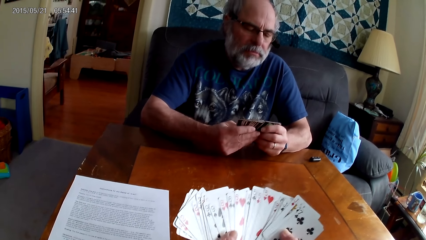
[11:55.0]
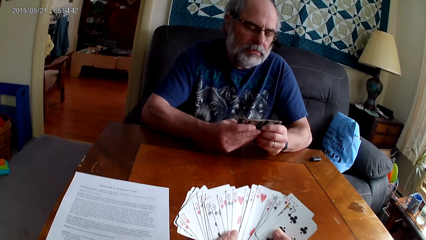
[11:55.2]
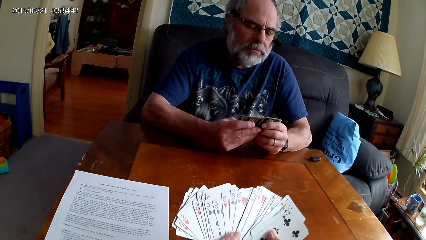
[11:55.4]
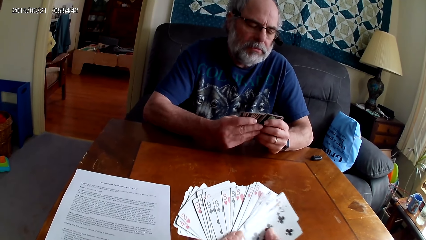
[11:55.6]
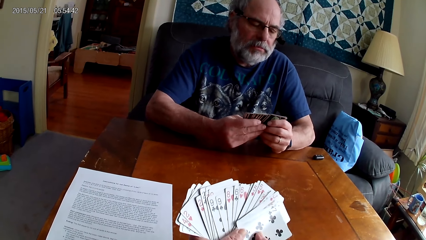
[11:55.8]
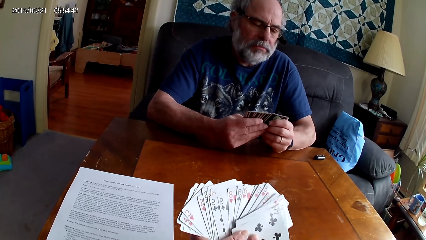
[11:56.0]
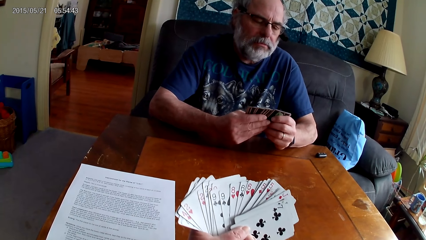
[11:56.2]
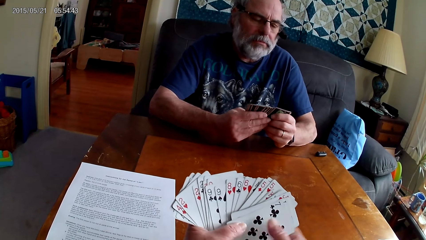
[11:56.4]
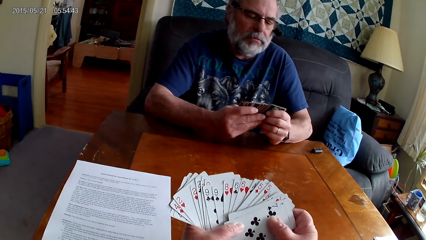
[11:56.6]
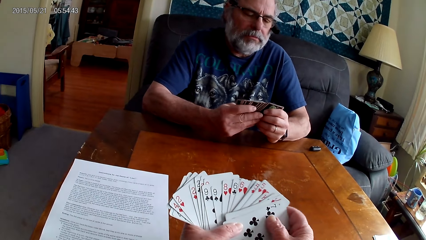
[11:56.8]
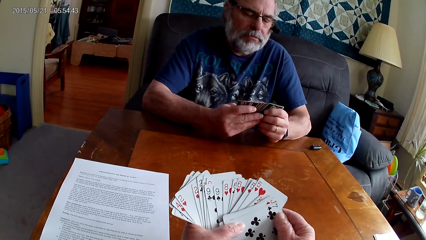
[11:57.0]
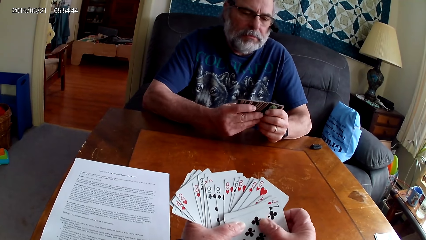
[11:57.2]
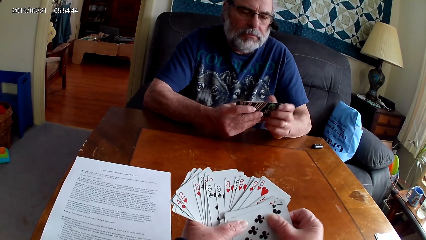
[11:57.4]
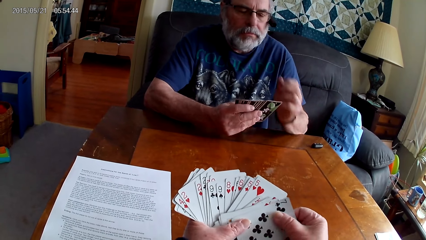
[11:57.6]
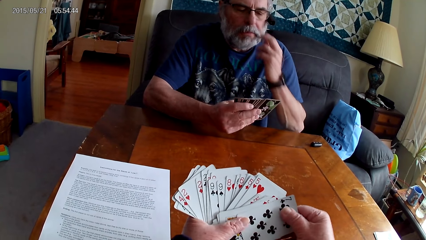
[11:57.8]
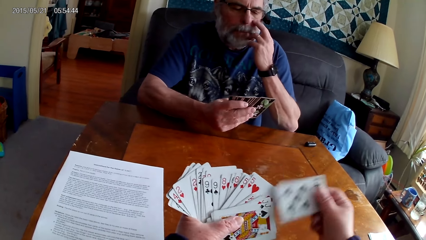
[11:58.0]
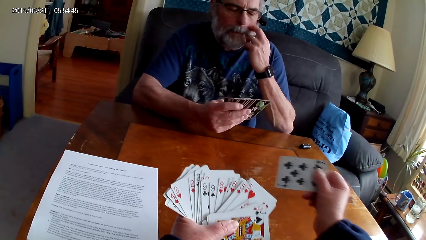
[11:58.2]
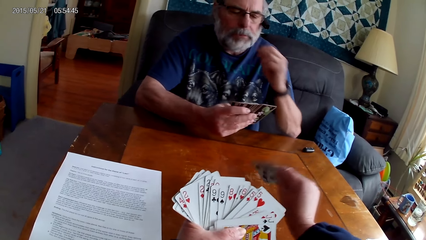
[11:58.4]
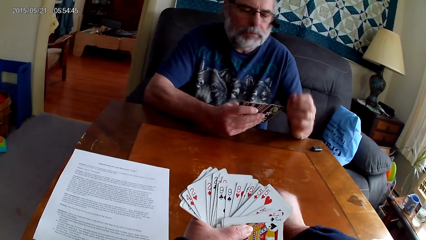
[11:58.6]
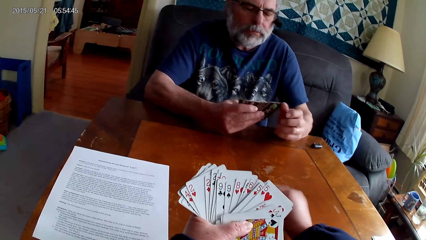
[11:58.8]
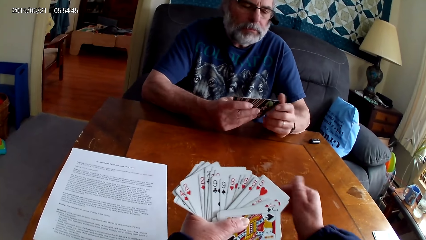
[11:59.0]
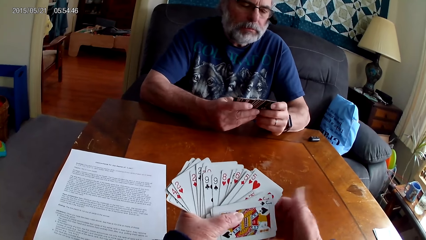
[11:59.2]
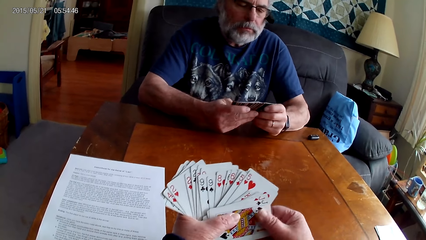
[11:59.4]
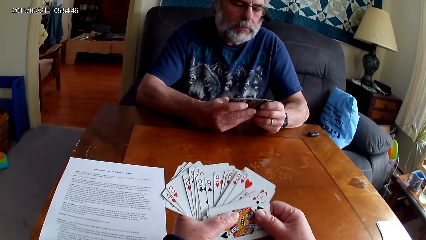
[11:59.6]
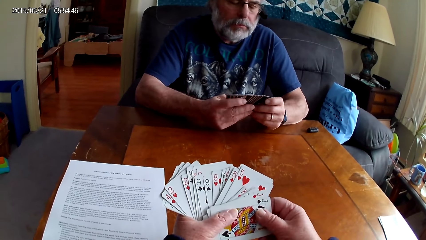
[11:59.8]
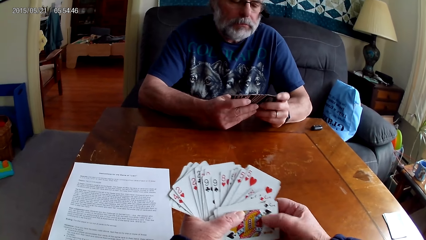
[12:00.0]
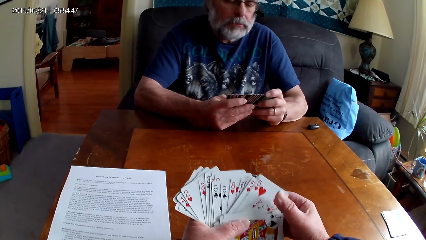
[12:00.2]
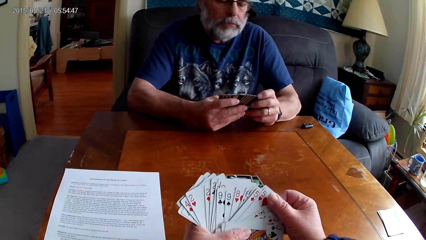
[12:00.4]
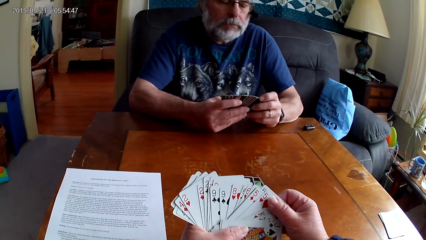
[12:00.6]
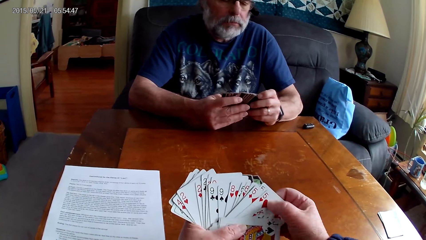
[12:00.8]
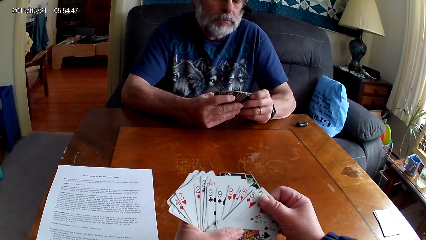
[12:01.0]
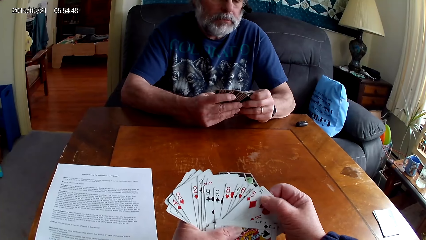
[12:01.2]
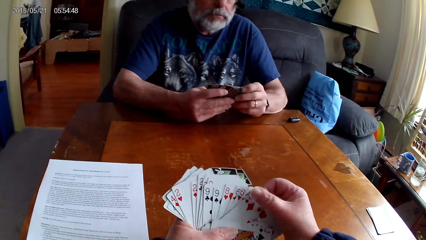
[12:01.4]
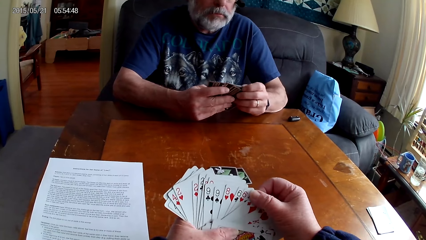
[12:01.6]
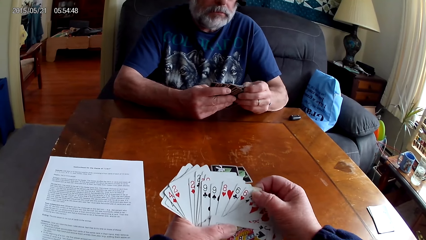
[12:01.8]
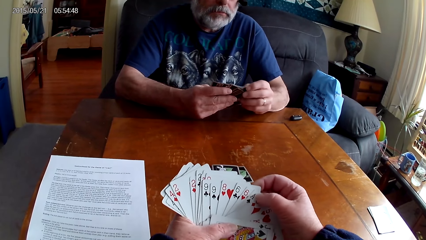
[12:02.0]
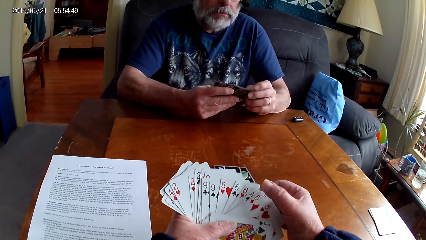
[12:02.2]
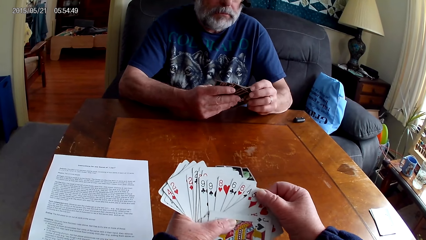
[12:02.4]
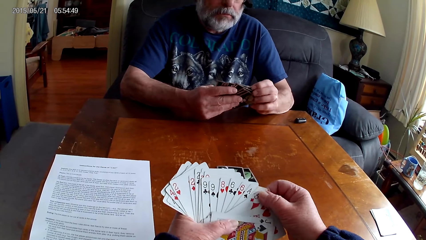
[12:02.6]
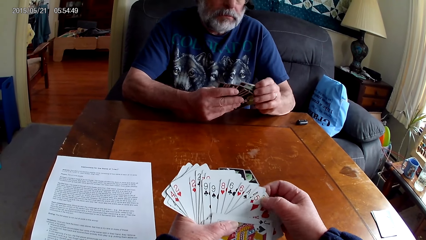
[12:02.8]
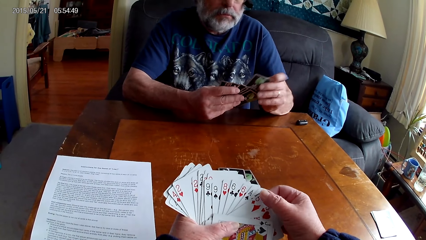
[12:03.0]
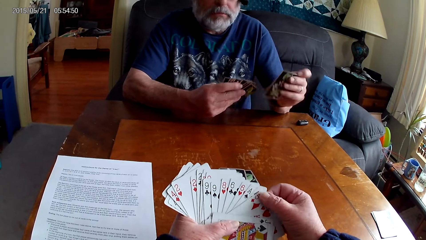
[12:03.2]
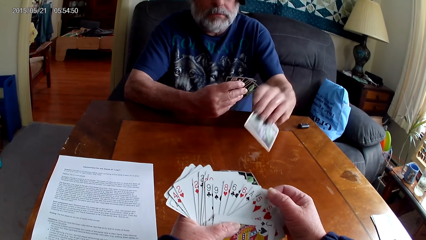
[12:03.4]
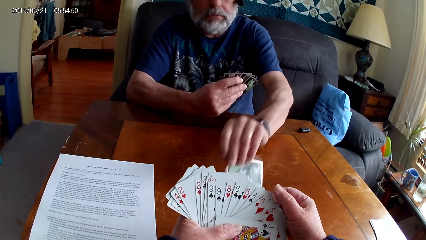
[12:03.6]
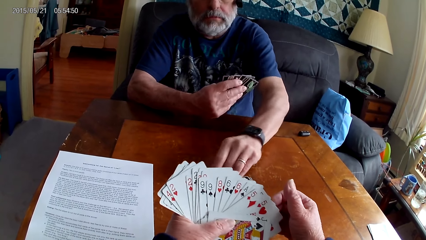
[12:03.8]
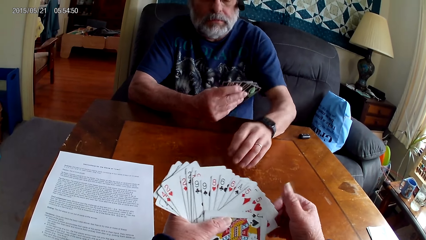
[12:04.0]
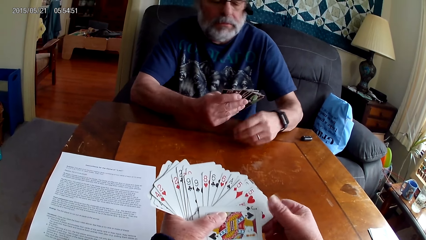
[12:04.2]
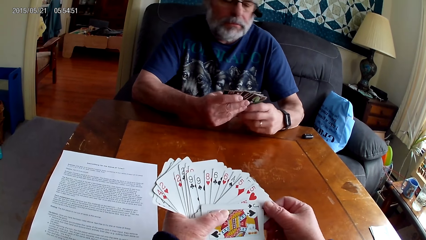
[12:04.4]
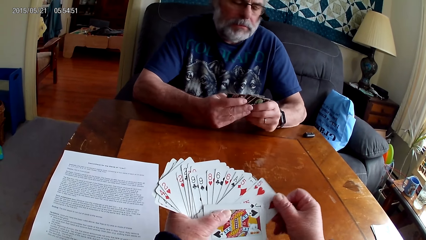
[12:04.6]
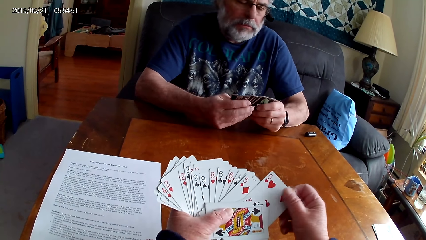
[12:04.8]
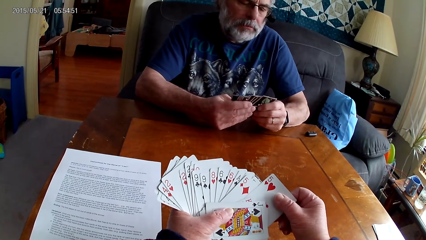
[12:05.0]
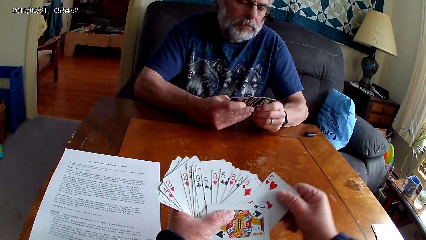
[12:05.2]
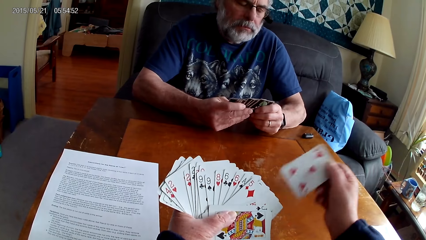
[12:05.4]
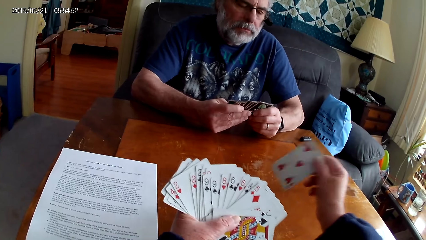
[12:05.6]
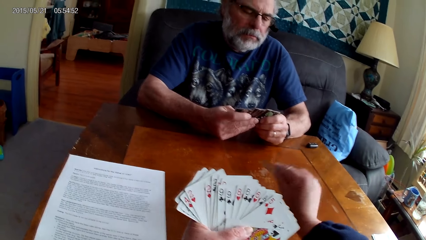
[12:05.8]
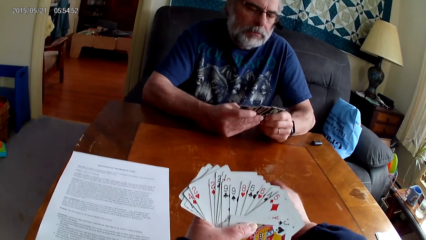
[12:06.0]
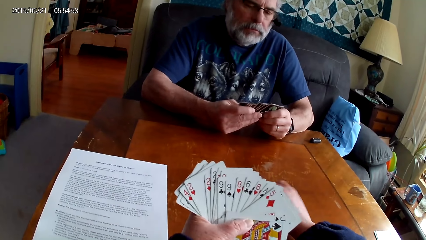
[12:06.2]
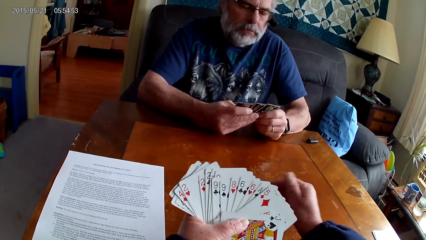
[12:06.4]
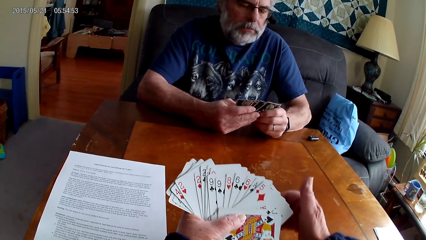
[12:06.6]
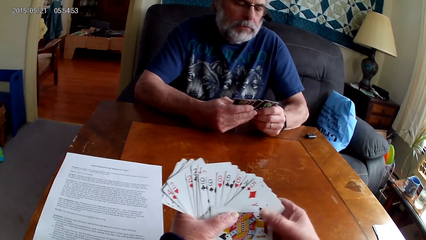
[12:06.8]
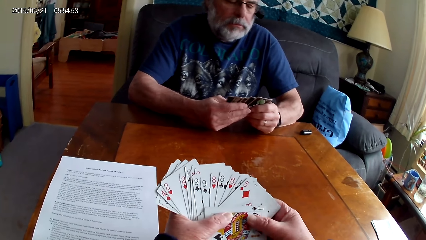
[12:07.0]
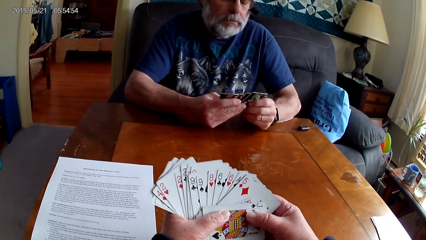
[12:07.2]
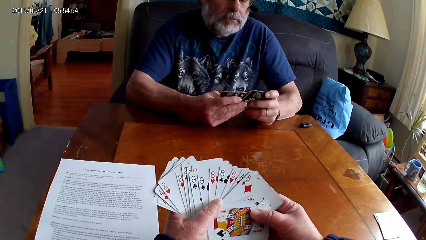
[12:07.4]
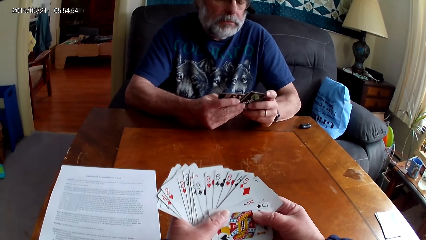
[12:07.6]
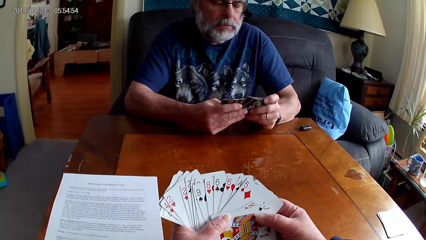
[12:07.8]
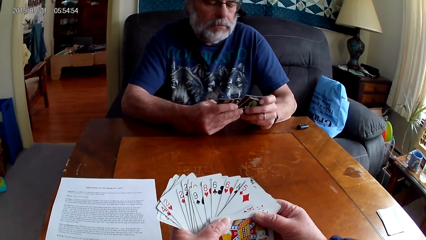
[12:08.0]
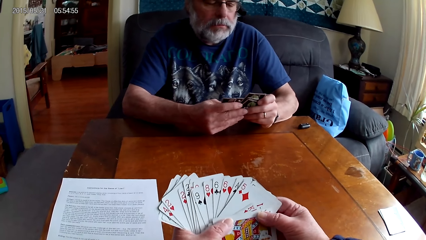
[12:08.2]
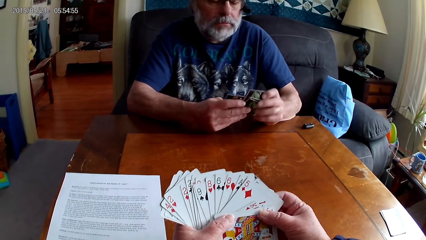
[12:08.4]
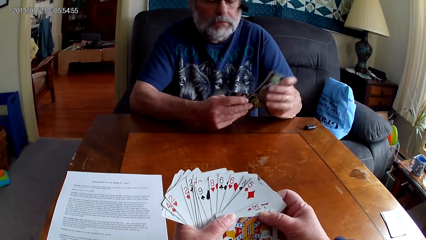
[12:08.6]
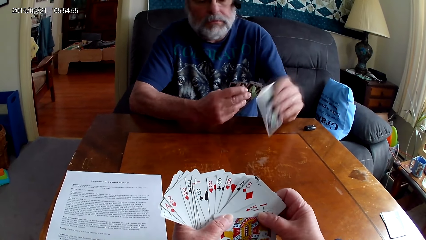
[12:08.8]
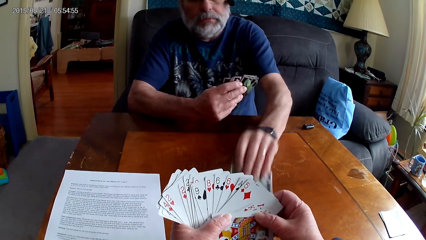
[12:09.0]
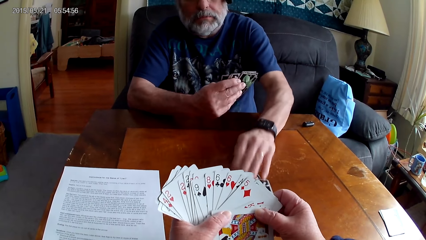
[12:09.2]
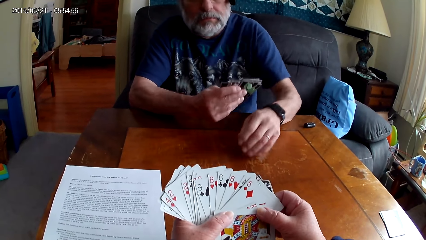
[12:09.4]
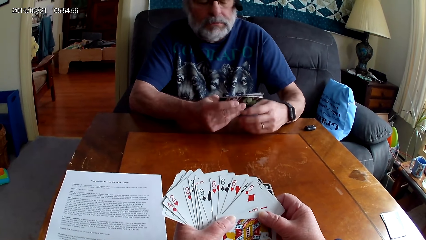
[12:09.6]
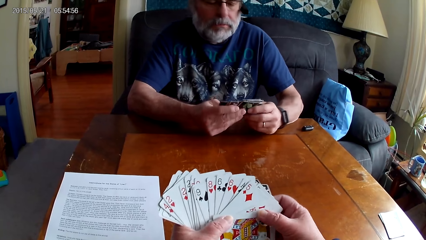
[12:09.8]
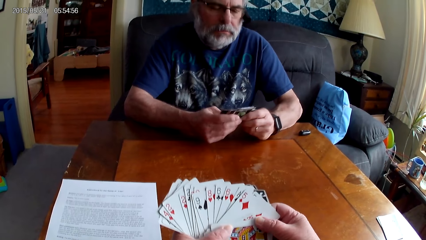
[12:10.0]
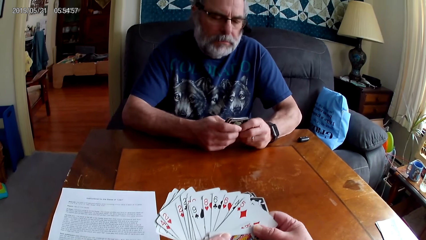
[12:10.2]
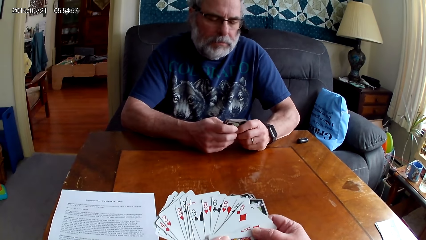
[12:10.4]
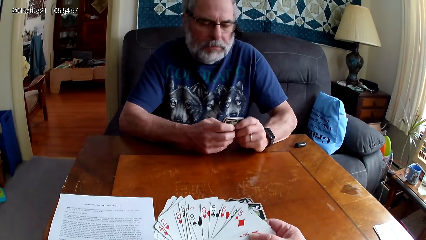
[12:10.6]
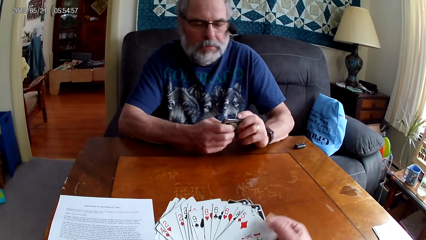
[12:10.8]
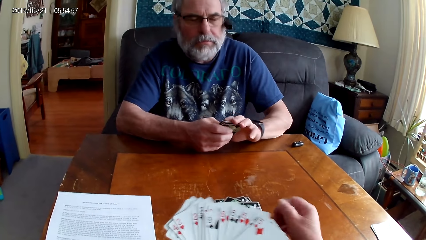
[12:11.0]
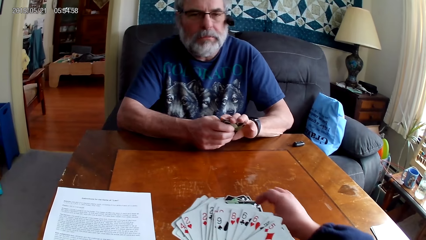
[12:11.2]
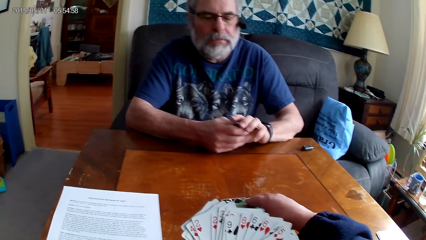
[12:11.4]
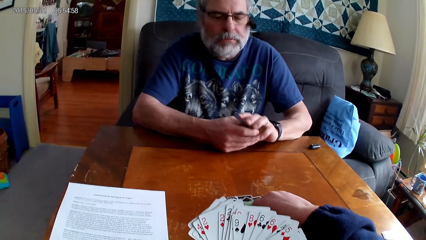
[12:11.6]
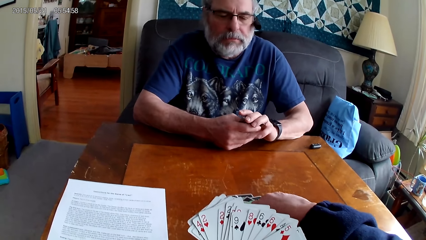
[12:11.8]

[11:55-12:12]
A man rubs his nose. The camera wearer puts a card on the table. They arrange cards. The man puts a card on the table. The camera wearer puts a card on the table. They speak. The man puts a card on the table.
